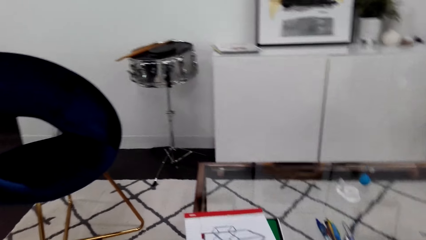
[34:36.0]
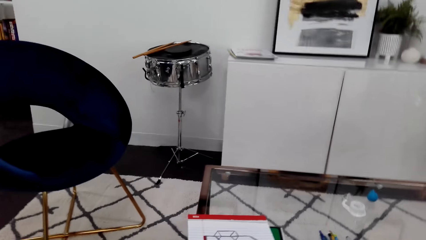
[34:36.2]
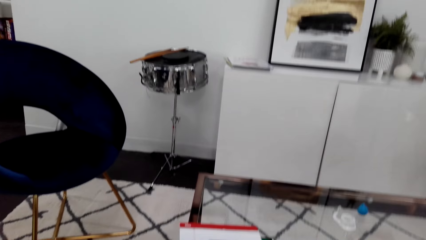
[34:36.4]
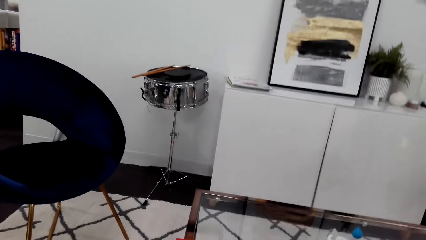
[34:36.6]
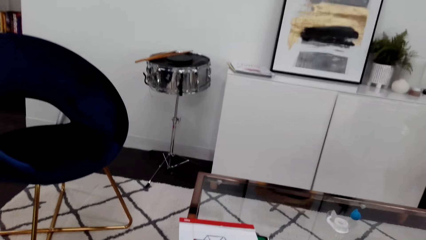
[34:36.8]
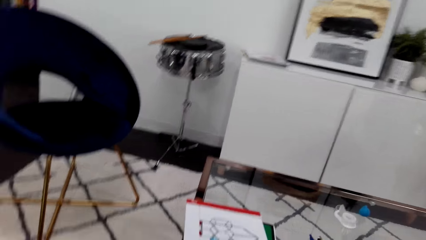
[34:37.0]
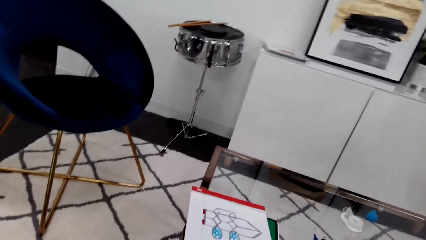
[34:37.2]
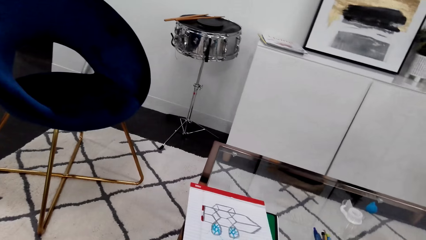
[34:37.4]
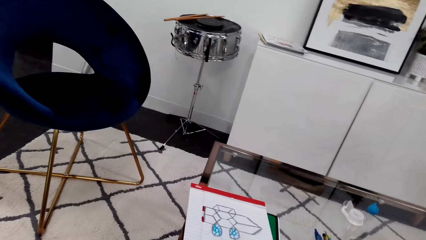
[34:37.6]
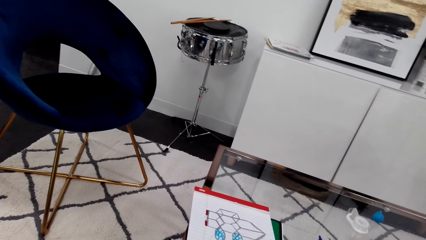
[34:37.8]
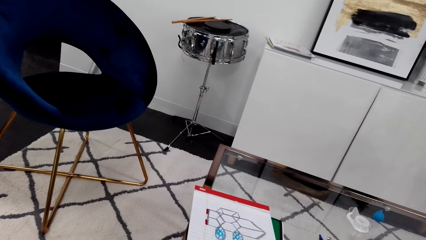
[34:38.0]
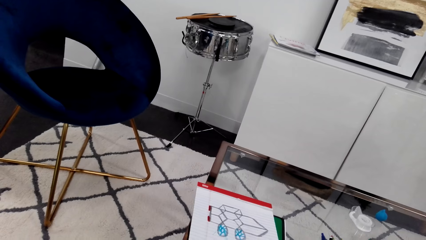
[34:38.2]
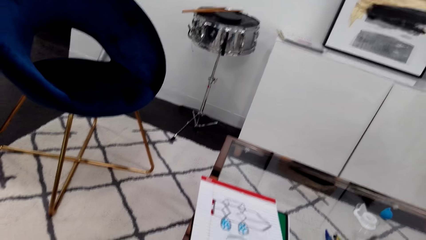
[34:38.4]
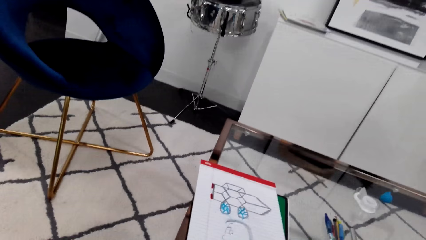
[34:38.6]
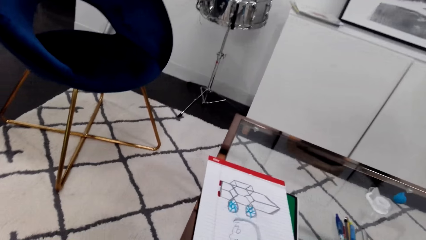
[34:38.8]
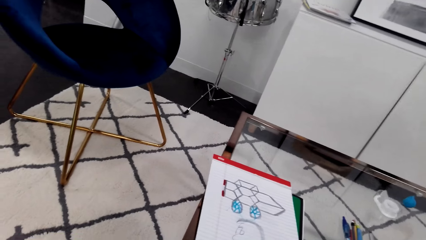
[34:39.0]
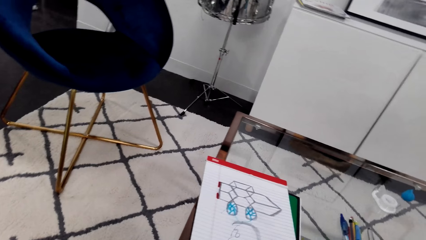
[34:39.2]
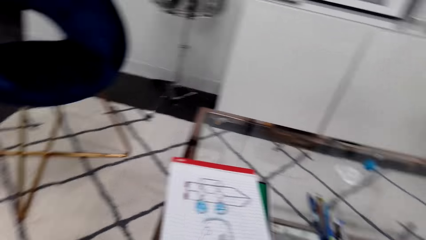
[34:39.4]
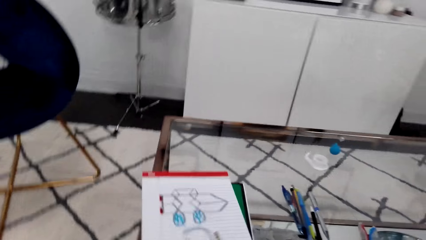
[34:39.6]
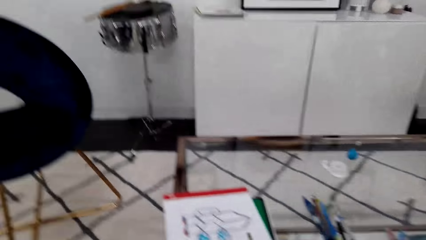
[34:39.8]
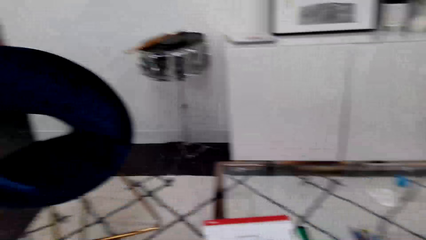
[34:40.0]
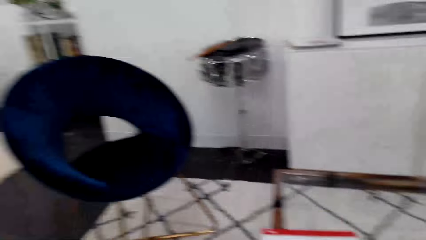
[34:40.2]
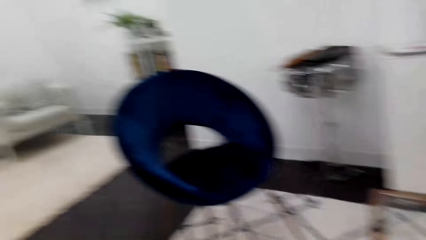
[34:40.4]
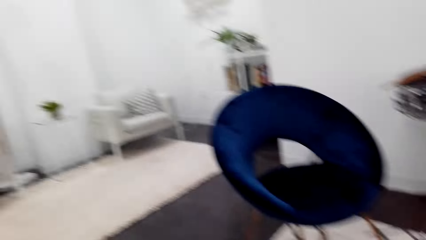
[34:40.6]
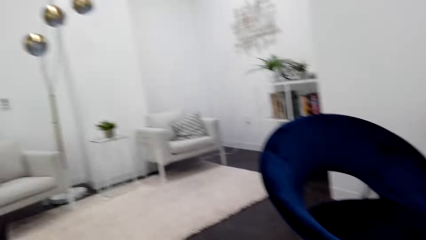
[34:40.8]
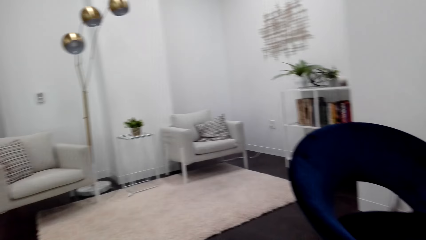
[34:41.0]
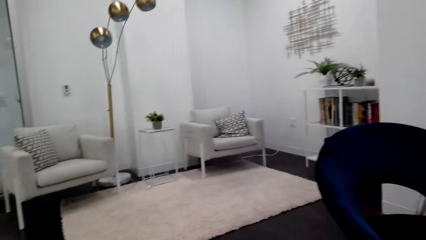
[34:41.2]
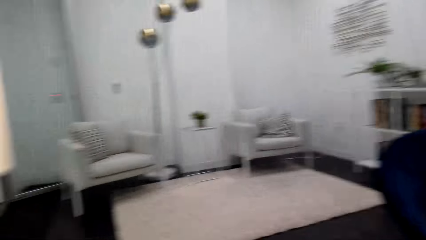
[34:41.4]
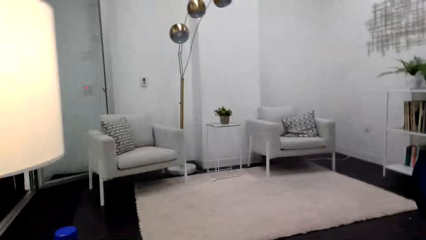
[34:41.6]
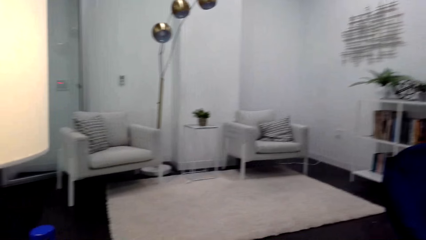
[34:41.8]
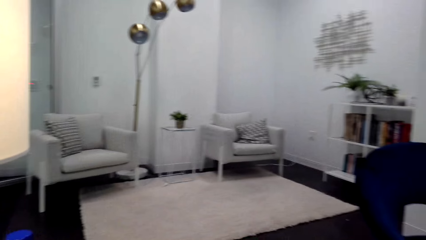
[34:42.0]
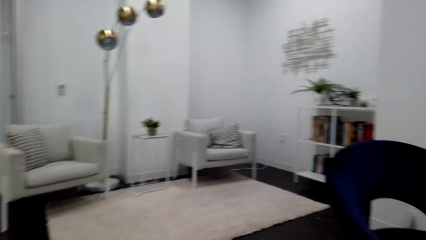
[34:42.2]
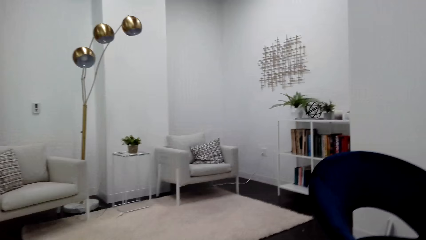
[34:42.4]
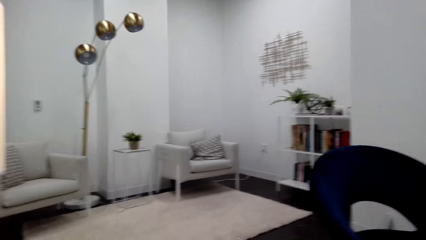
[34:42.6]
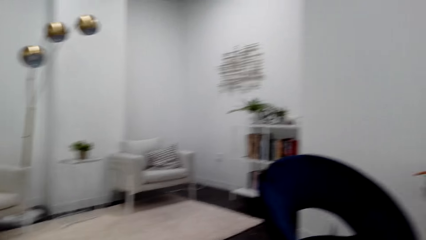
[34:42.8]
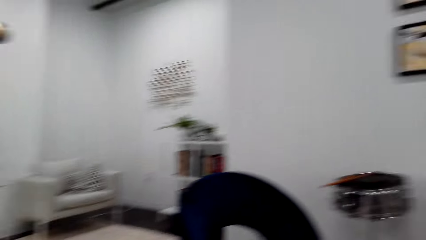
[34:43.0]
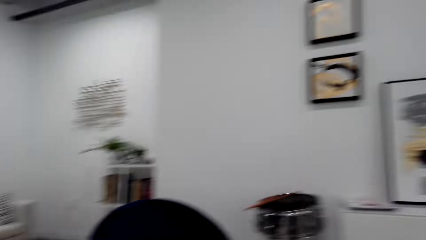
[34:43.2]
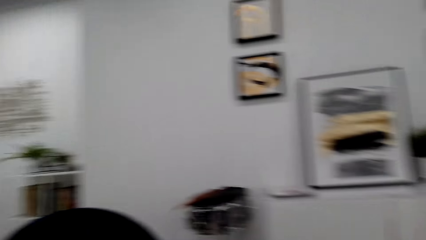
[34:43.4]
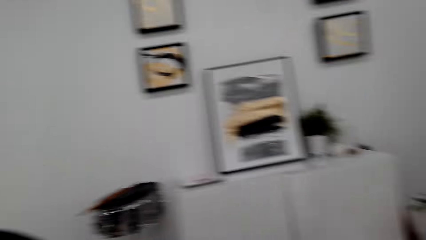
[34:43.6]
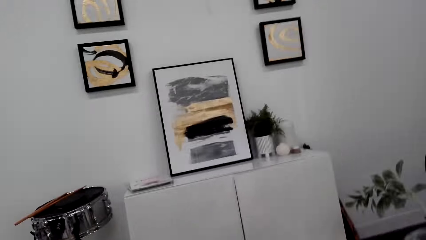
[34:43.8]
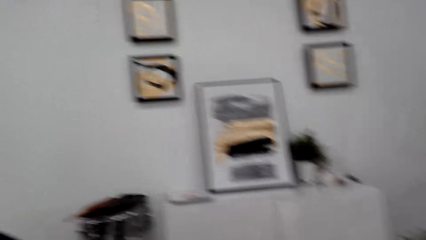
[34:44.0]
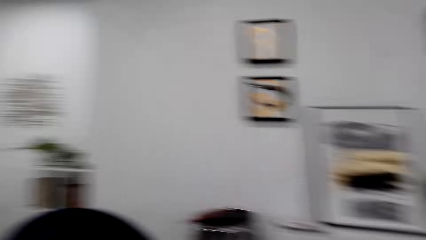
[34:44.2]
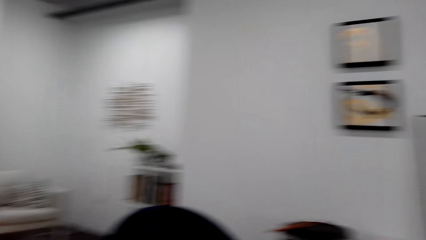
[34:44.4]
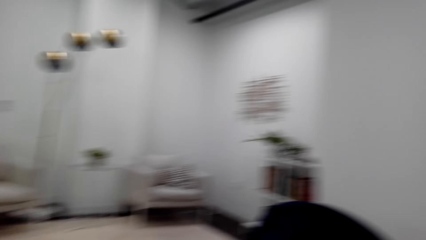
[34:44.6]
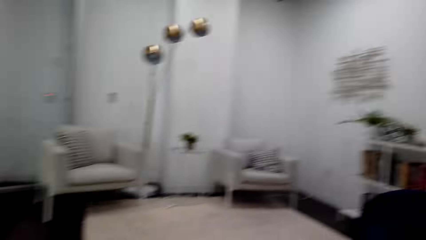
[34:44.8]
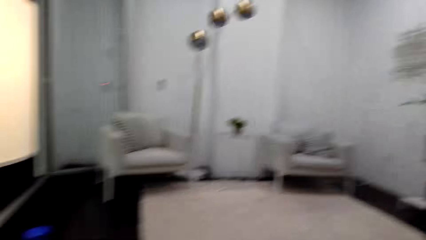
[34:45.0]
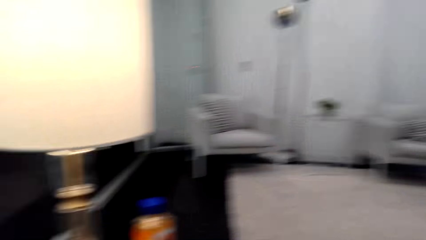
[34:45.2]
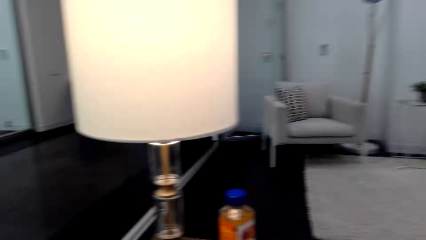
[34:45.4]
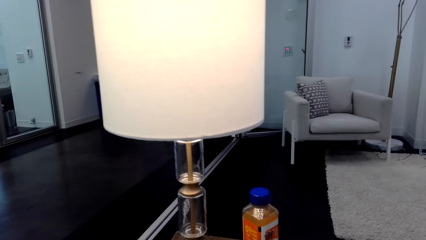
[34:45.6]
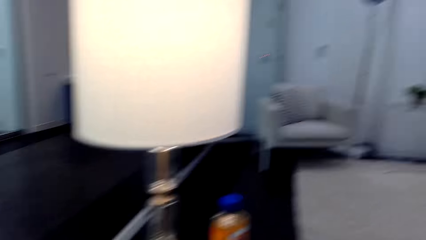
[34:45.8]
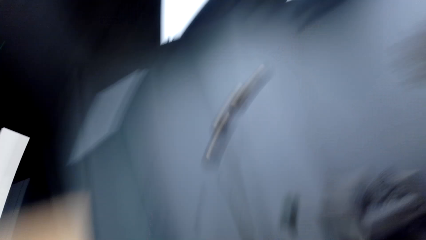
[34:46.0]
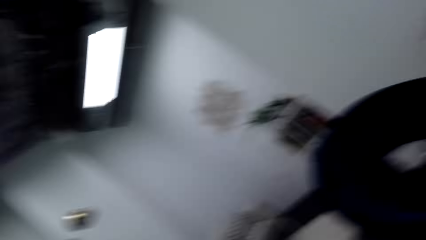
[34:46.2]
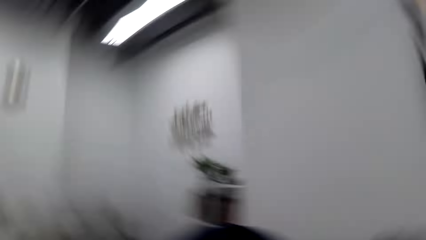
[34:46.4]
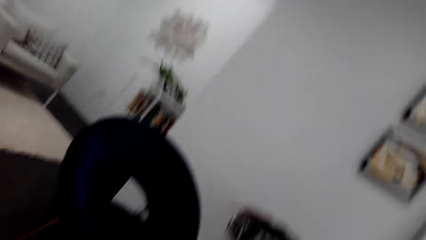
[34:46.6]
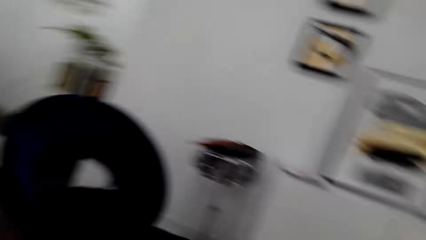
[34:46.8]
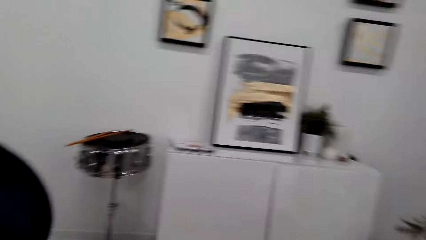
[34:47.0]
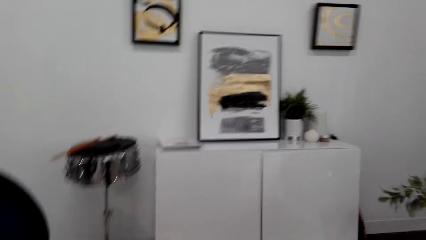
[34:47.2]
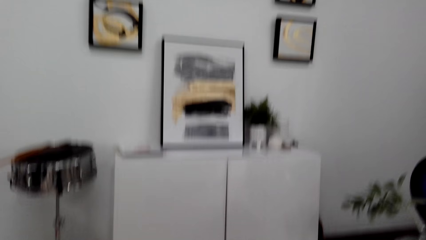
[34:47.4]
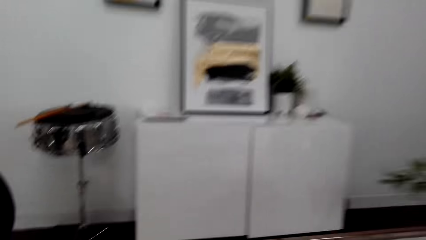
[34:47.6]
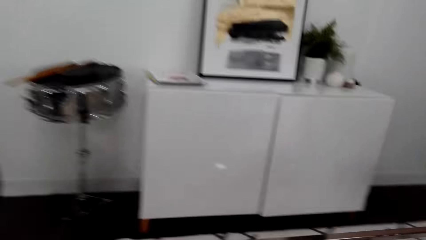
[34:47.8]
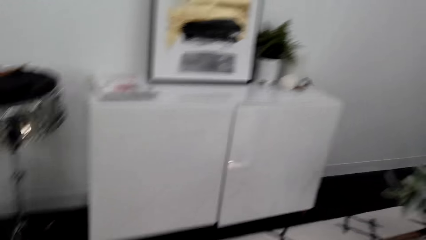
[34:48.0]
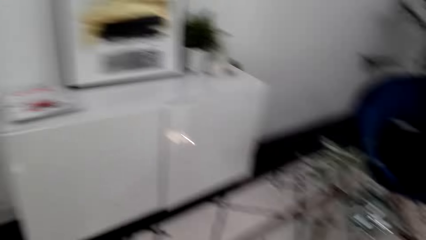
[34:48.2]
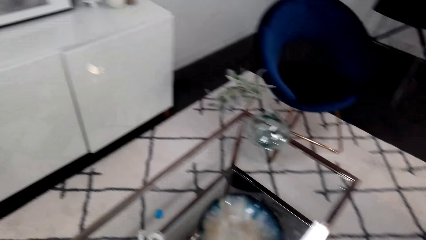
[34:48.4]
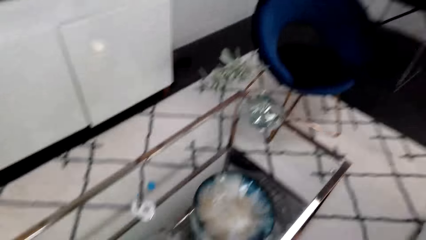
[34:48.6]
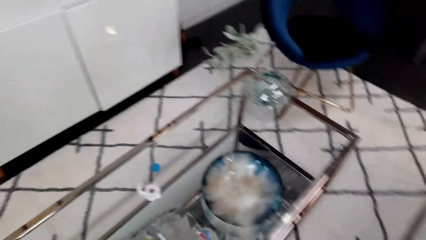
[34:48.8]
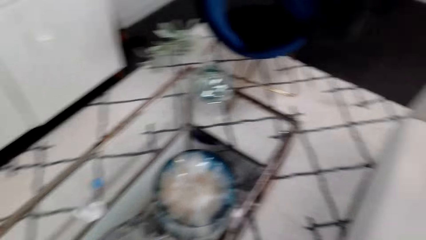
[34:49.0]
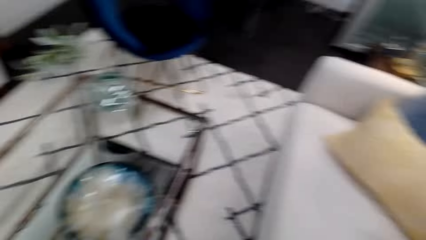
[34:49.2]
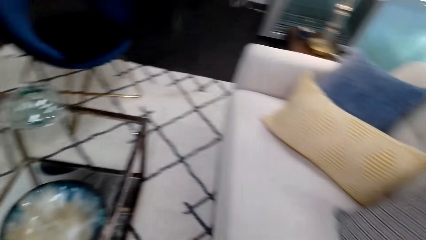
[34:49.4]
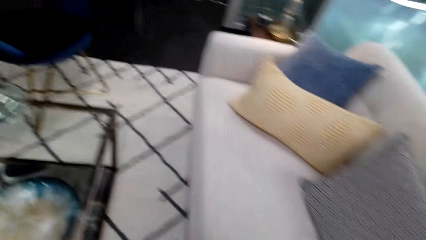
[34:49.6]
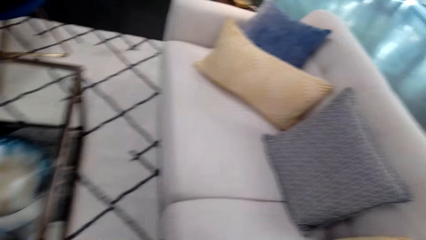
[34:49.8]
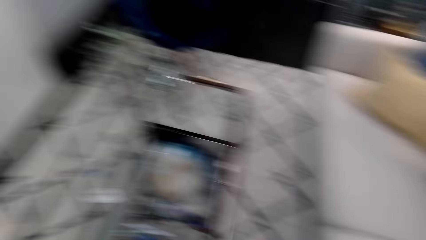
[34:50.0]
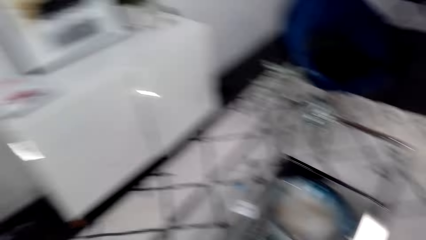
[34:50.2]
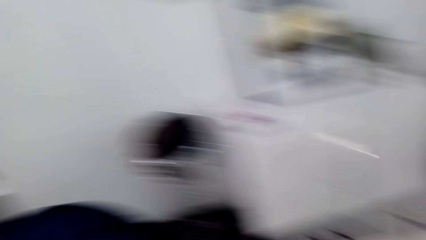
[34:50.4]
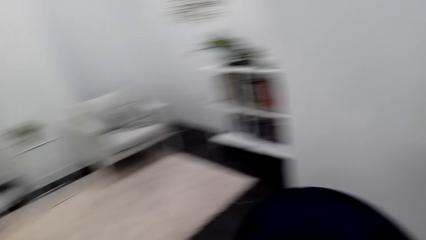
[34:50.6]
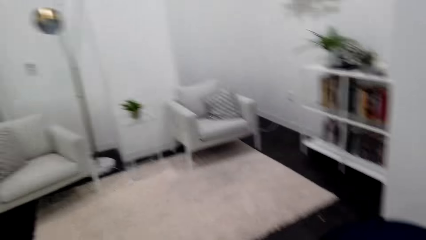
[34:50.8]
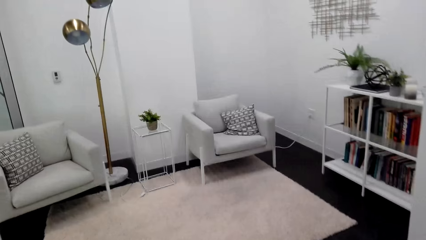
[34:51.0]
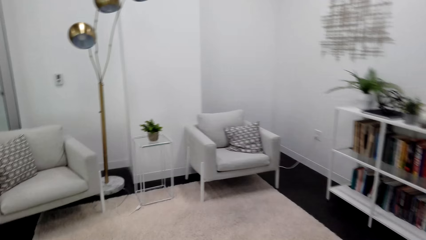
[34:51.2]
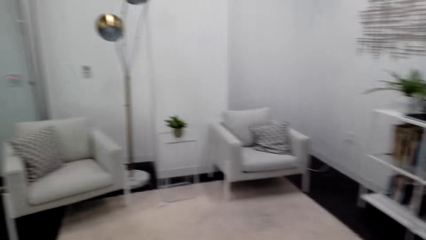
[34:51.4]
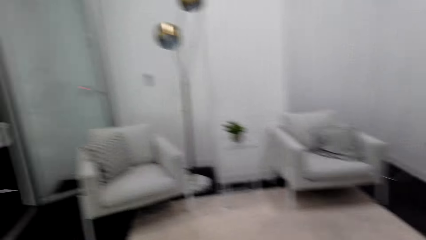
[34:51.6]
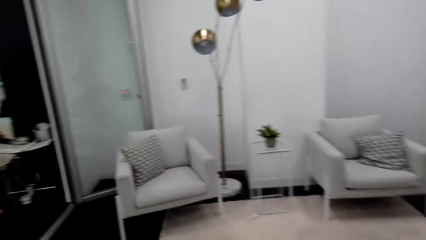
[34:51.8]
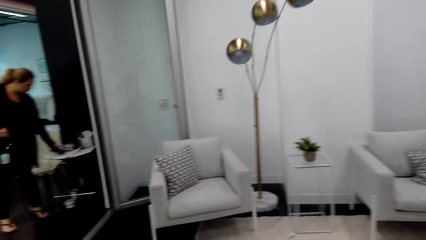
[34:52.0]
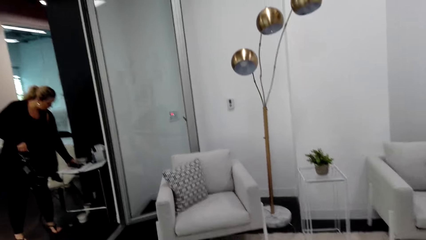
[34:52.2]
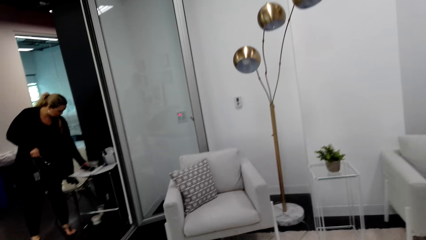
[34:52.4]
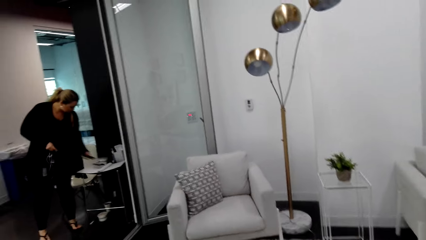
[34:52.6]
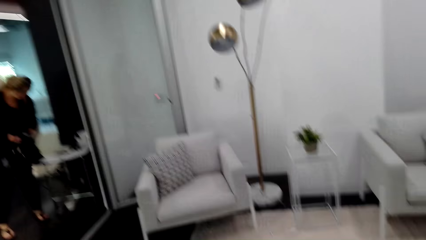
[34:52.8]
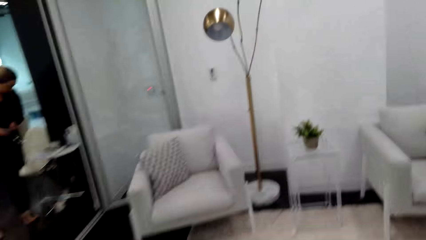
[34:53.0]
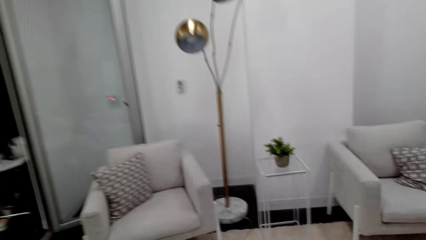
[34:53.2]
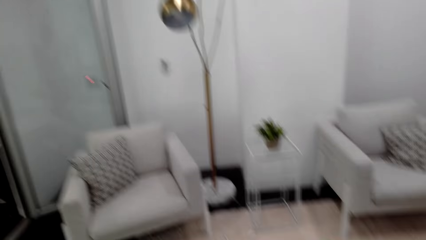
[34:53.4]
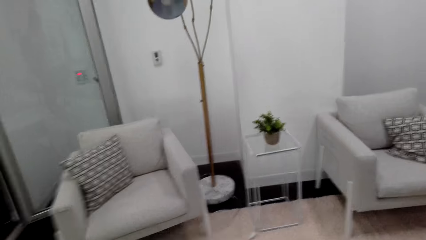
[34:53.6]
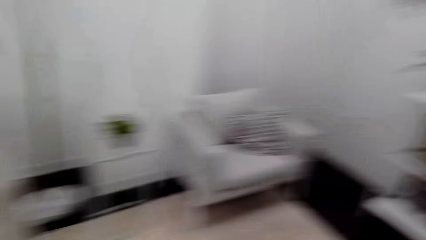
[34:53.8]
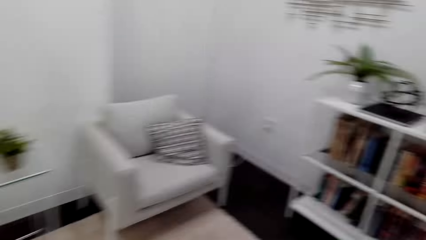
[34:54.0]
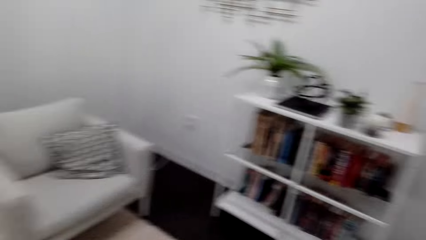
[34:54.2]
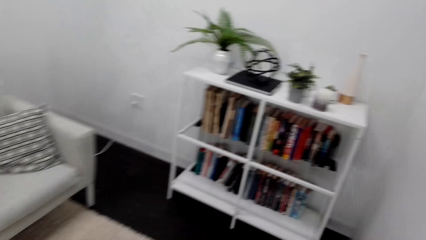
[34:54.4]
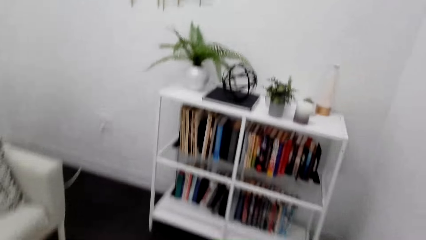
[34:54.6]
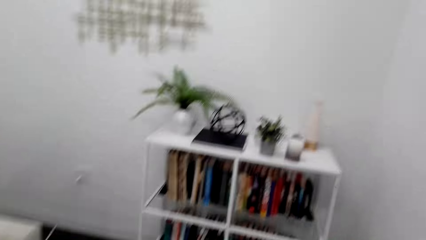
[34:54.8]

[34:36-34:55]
The camera wearer looks around. They walk in the house. They look around. They walk.
